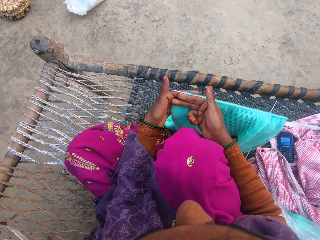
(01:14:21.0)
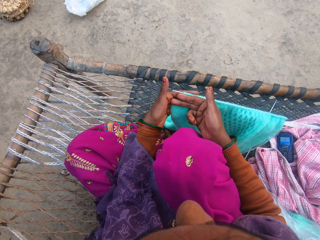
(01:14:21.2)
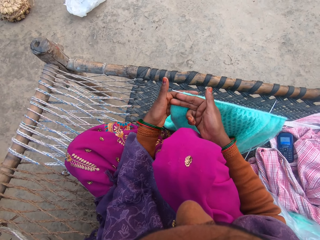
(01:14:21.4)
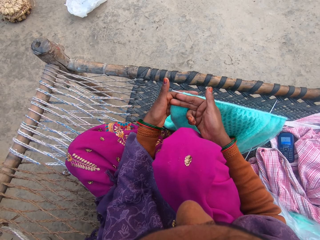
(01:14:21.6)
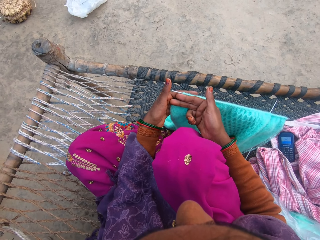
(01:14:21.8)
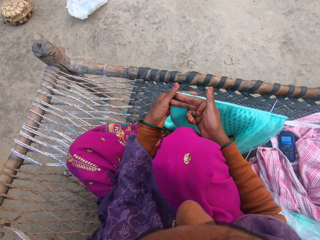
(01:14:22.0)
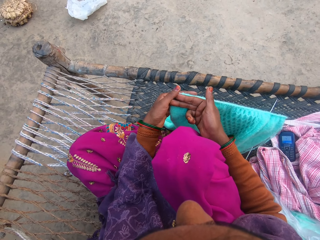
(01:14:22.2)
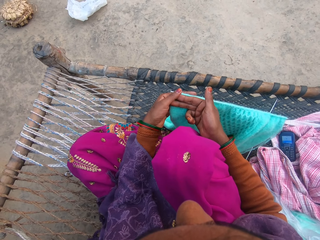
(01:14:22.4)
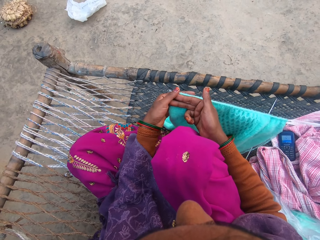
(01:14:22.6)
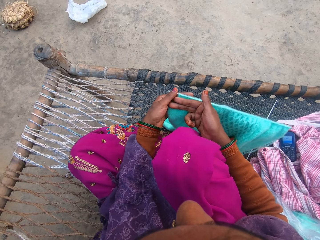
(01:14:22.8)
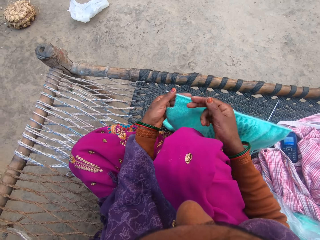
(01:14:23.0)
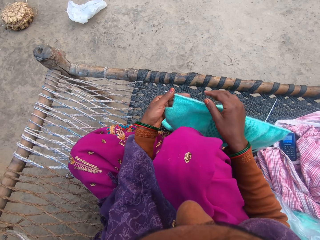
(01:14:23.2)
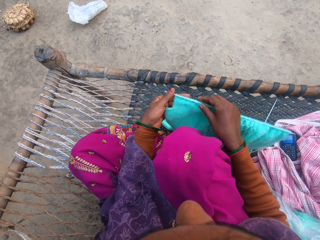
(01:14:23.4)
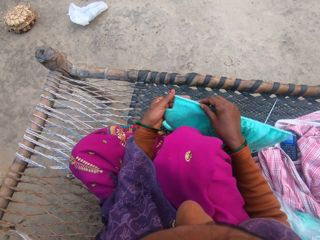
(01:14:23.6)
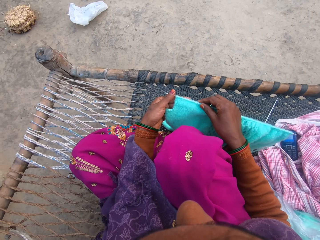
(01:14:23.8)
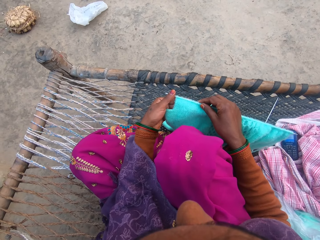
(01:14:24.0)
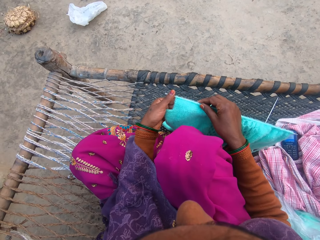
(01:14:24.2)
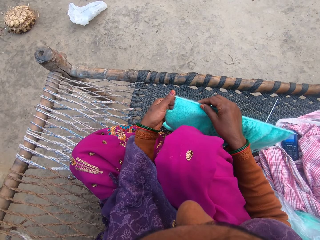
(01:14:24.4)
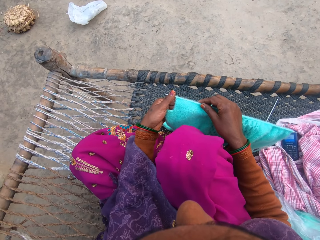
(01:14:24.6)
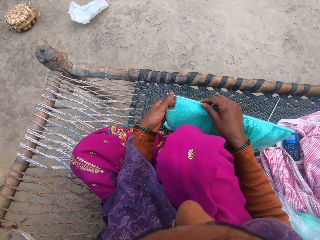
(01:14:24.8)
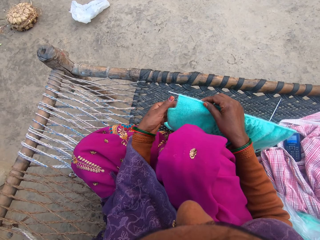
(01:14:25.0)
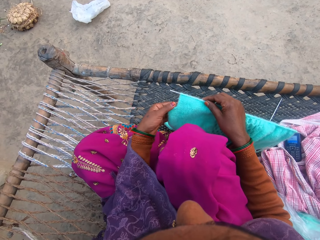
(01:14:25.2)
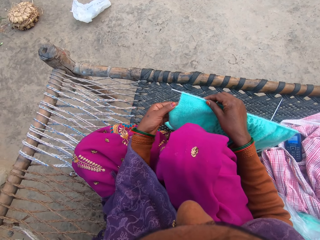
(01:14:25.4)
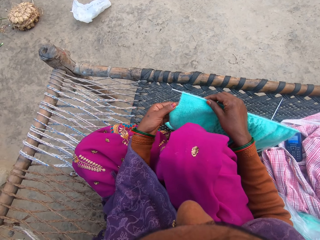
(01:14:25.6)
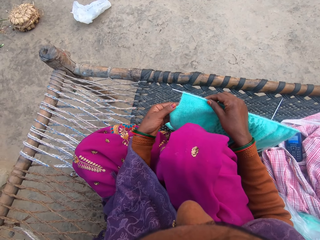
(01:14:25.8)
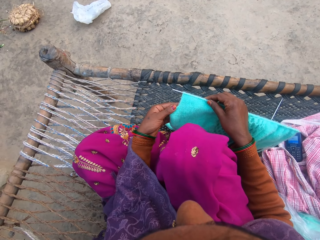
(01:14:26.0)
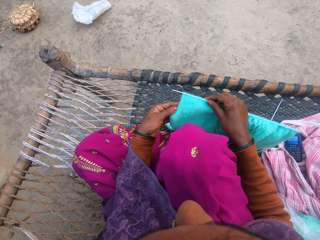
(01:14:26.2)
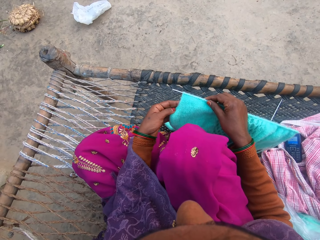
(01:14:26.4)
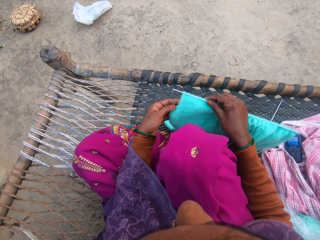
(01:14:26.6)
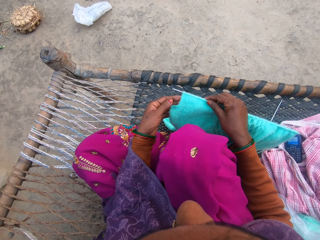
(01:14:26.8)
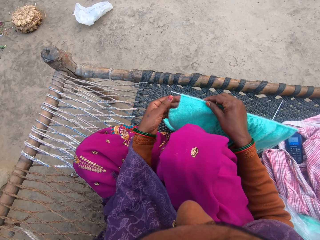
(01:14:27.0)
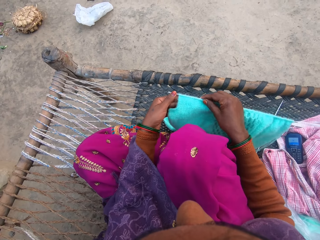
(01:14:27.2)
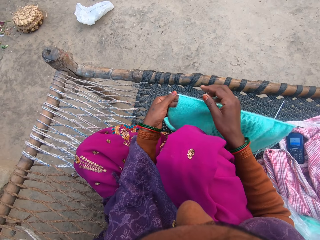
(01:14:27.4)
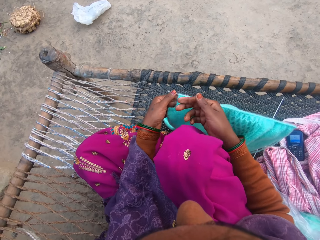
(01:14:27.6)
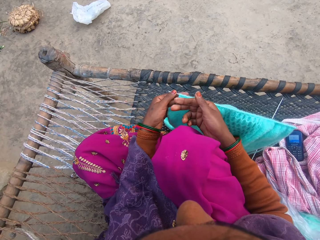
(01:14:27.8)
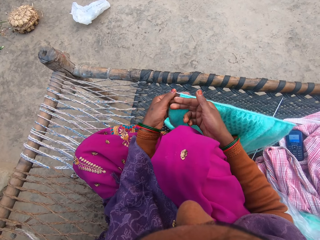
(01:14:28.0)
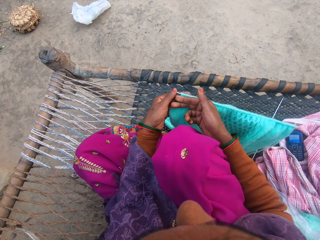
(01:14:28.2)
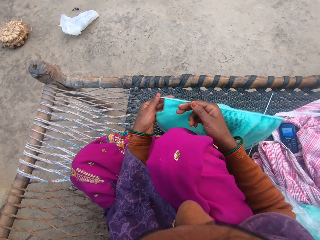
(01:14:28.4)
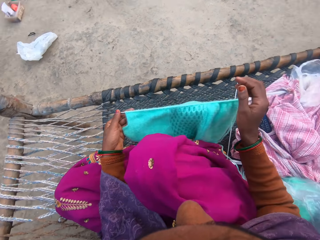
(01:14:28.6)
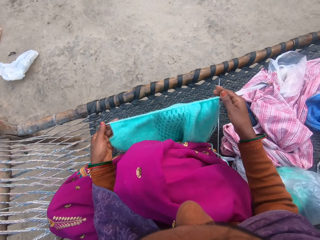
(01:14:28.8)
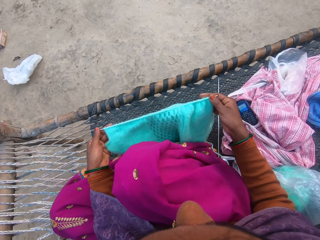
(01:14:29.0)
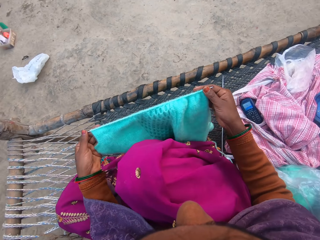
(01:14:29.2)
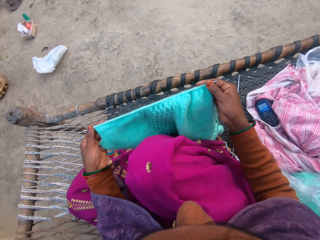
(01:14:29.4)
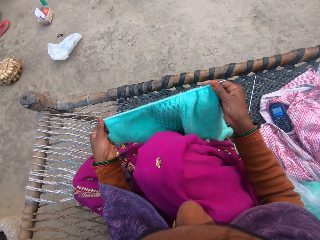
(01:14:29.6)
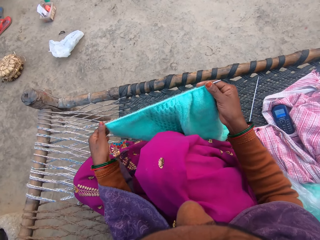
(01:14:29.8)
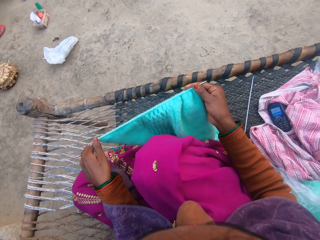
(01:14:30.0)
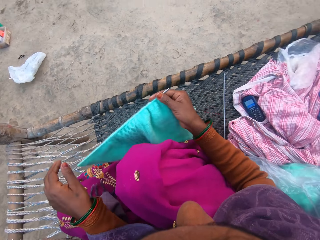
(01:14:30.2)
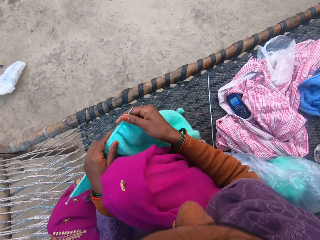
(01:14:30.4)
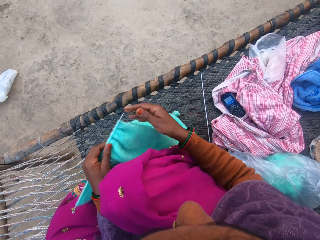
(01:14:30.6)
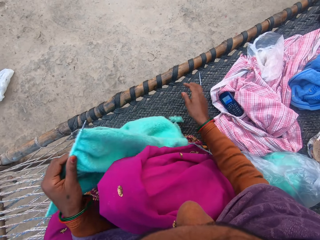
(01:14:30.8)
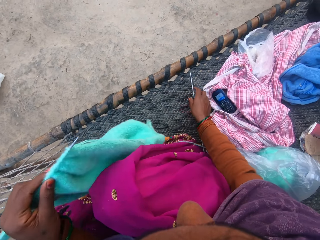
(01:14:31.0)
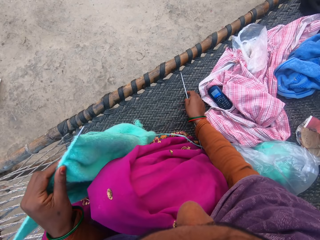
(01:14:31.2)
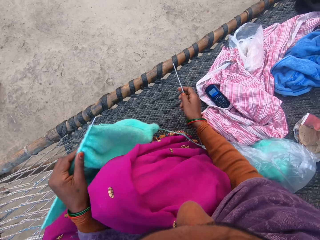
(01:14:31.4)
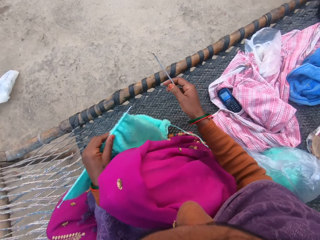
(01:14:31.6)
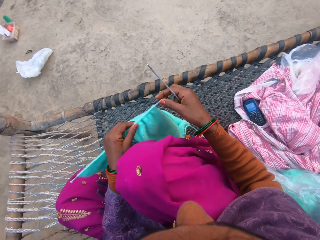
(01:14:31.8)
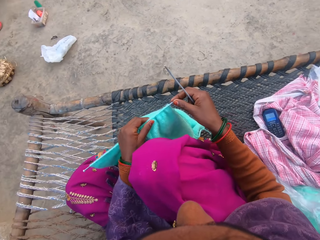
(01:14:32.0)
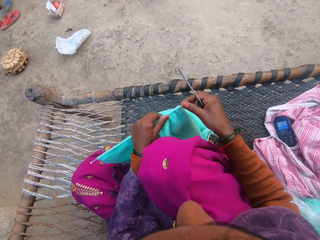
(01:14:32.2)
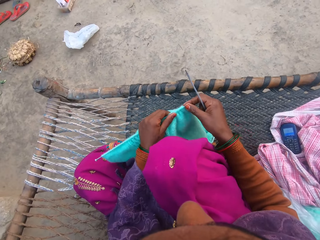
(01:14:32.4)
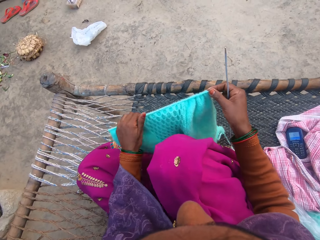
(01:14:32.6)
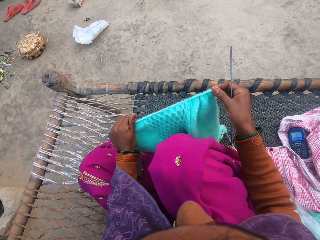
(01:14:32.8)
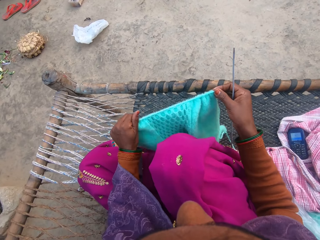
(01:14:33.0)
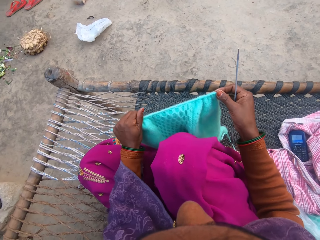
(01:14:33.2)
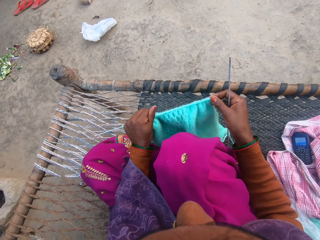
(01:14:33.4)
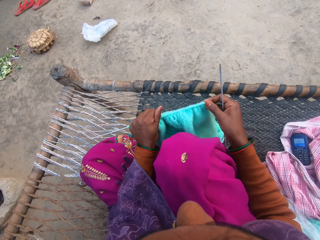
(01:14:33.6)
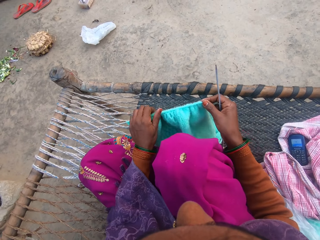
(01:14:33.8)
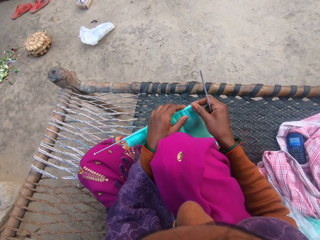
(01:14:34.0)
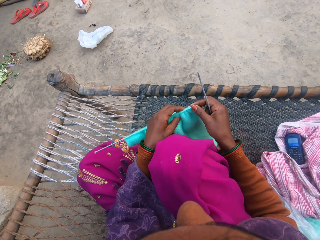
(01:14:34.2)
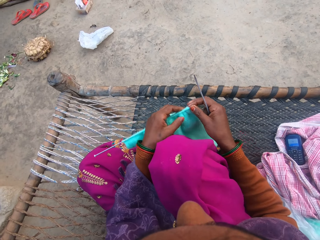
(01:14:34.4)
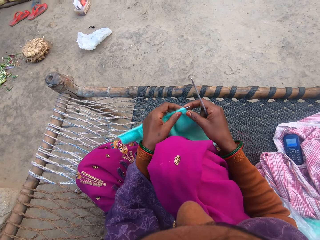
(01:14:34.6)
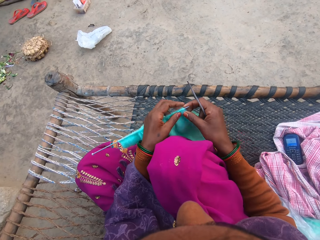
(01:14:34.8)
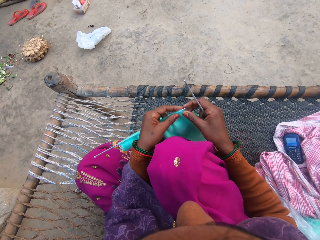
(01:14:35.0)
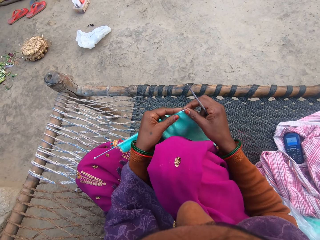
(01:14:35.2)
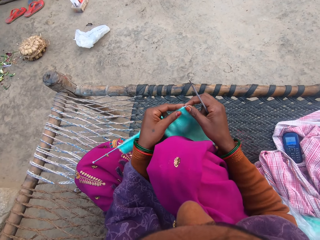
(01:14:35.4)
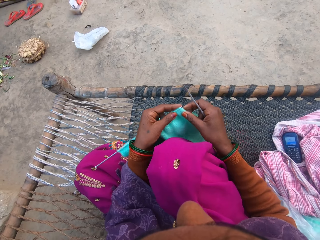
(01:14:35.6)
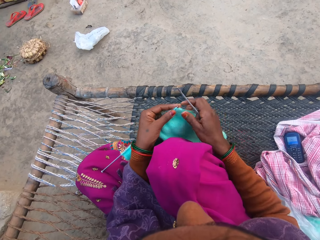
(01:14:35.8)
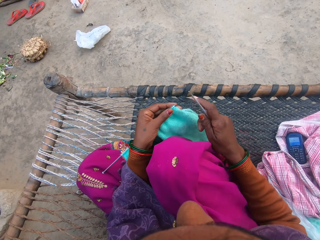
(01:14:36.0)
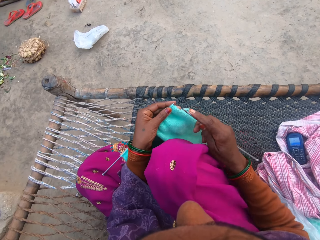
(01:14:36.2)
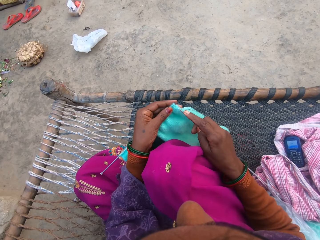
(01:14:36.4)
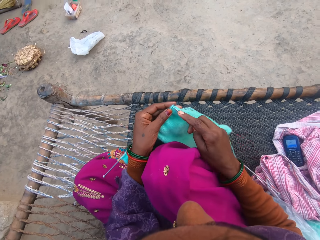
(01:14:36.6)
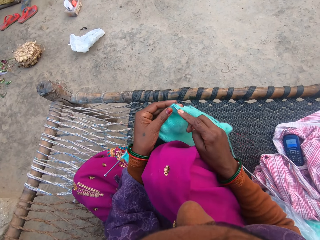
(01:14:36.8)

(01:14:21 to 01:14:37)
The camera wearer holds the sweater. She holds the sweater again. She measures the sweater with the finger. She holds the sweater. She picks up a knitting pin or crochet on the woven charpoy bench with her hand. She pulls the sweater. She adjusts the wool with her hands. She holds the crochet.

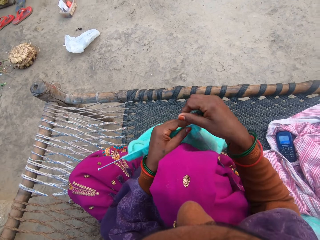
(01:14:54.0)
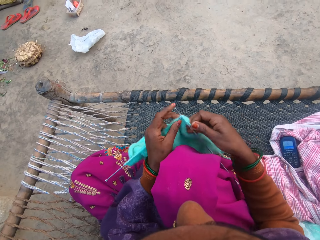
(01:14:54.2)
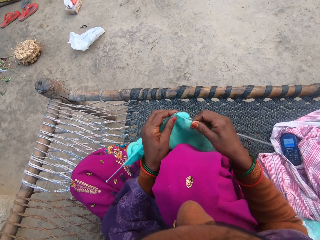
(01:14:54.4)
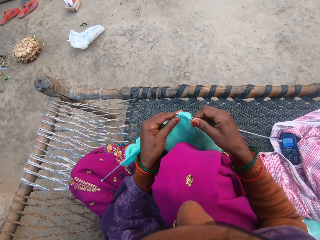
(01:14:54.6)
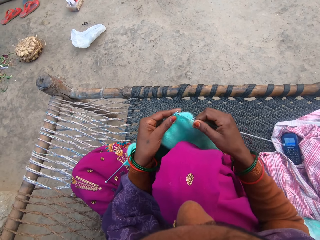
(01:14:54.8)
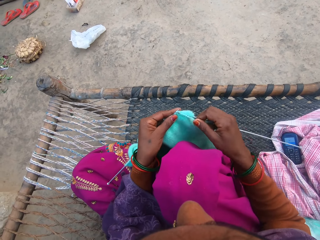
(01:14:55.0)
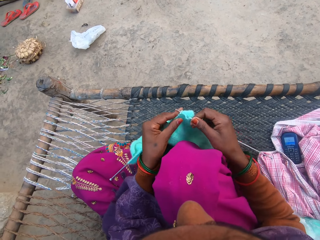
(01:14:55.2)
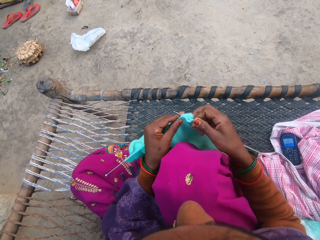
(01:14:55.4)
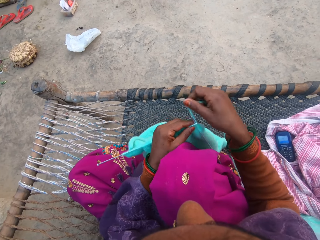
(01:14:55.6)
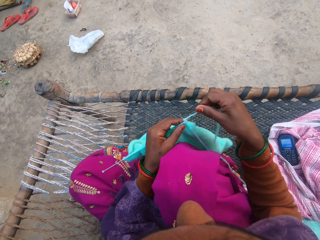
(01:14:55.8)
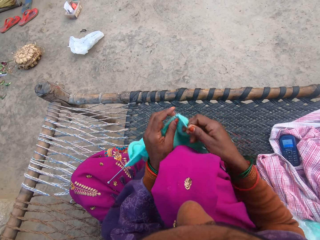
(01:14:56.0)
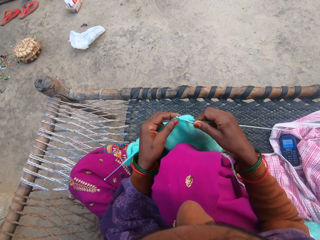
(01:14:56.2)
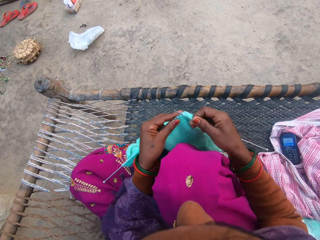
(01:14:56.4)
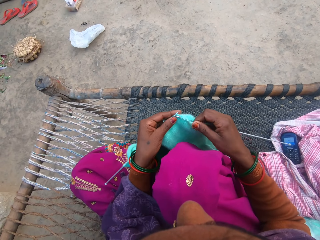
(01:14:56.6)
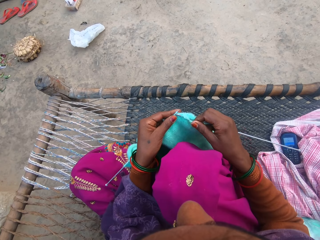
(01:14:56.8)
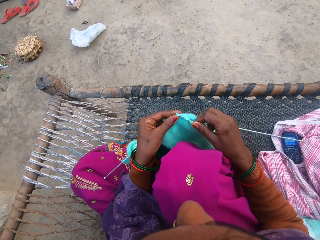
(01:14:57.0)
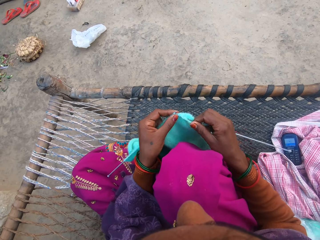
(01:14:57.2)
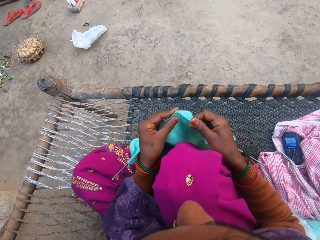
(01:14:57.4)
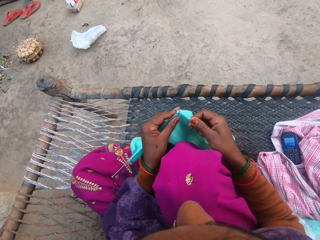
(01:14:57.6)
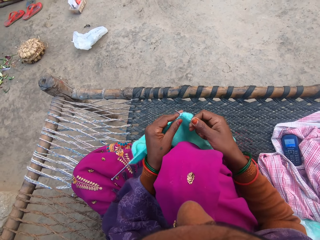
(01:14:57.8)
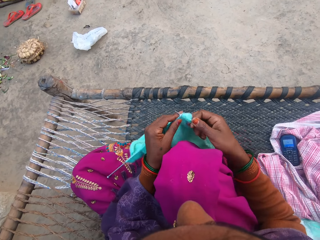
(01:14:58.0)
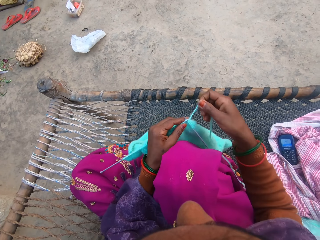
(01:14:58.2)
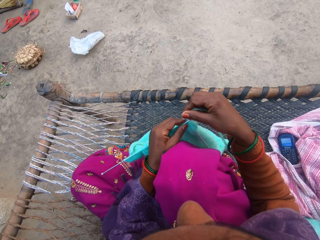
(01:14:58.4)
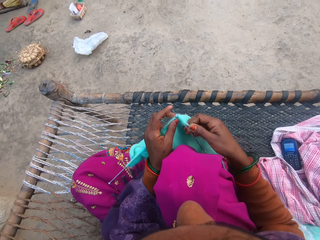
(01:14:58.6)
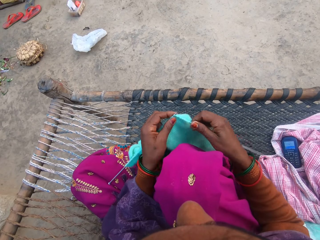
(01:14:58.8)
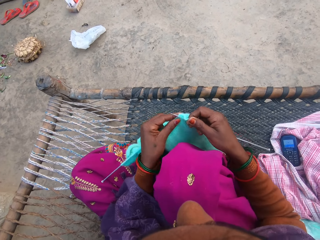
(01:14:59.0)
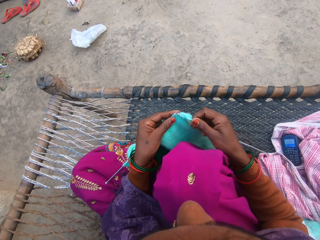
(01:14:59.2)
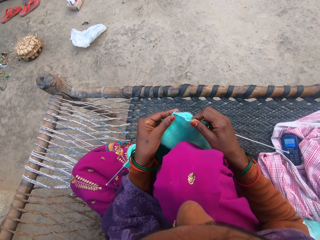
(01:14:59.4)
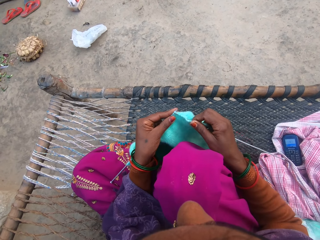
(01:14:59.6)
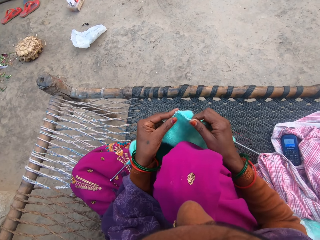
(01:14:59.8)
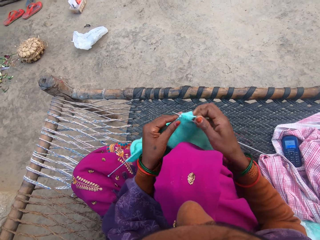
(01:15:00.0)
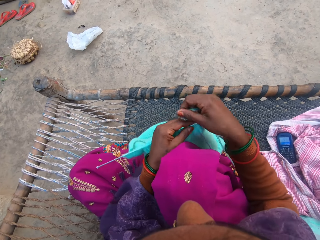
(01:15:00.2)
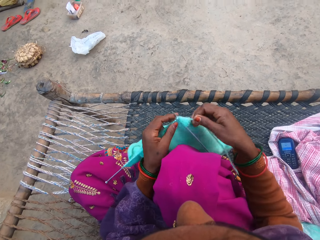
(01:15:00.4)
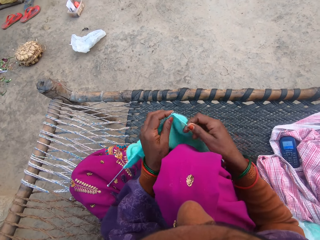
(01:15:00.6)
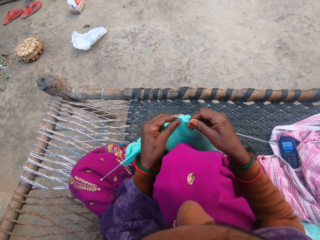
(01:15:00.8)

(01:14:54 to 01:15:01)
The camera wearer rolls the thread around the crochet. They sew the sweater. They roll the thread around the crochet. They sew the sweater. They roll the thread around the crochet. They sew the sweater. They roll the thread around the crochet.
